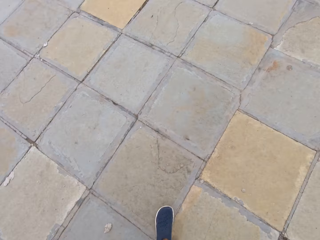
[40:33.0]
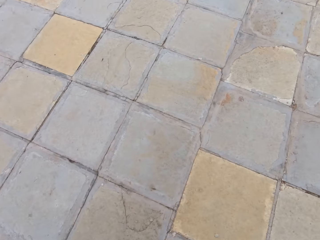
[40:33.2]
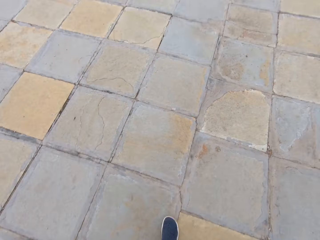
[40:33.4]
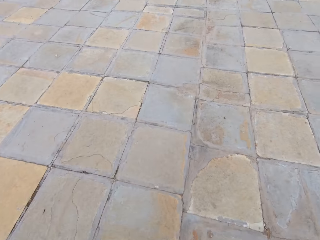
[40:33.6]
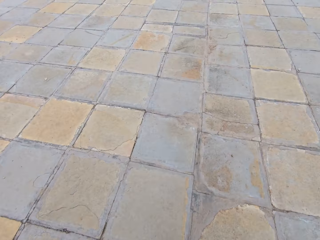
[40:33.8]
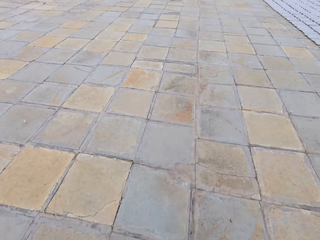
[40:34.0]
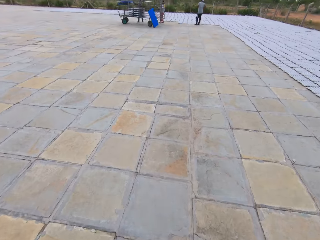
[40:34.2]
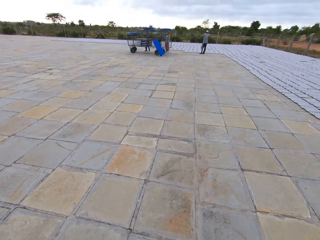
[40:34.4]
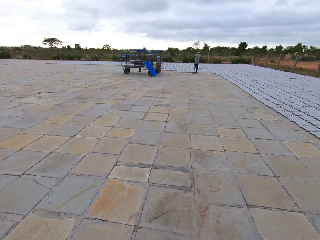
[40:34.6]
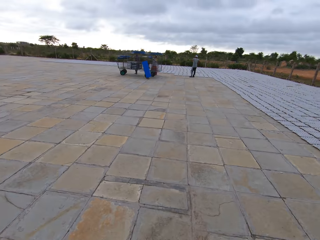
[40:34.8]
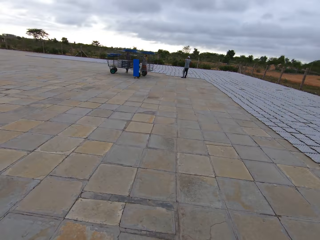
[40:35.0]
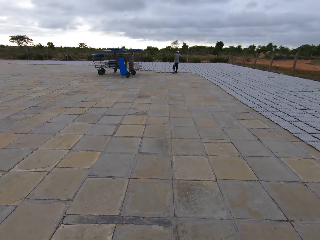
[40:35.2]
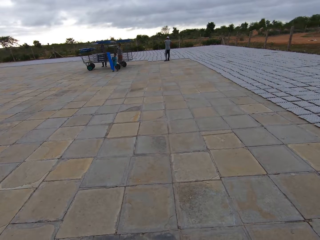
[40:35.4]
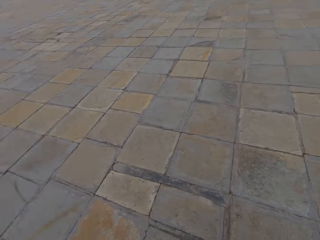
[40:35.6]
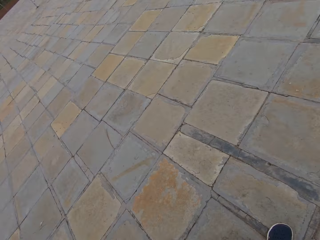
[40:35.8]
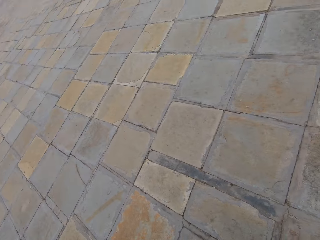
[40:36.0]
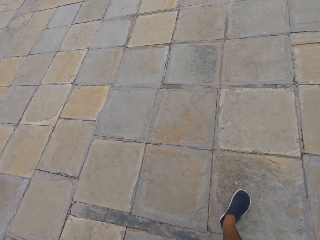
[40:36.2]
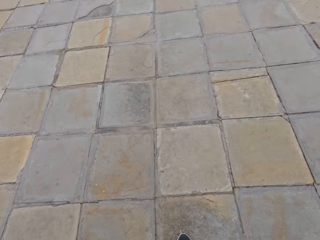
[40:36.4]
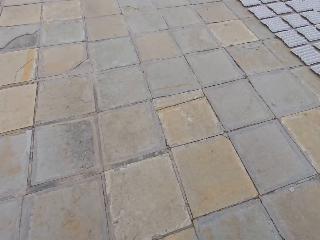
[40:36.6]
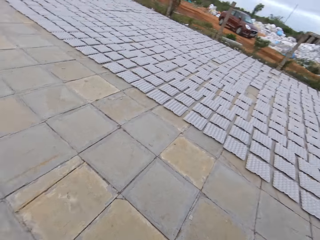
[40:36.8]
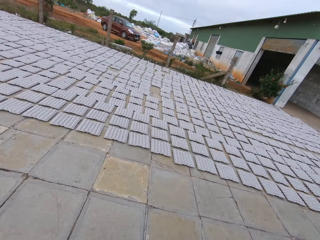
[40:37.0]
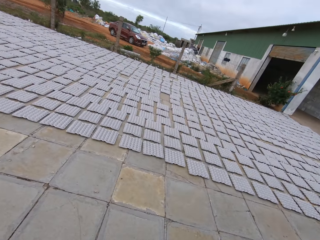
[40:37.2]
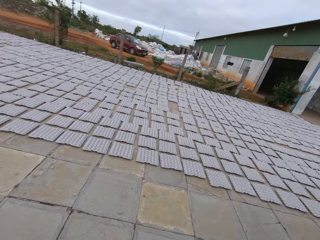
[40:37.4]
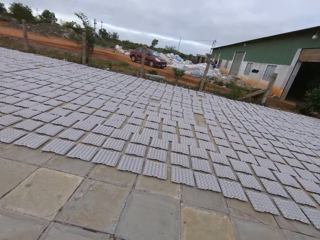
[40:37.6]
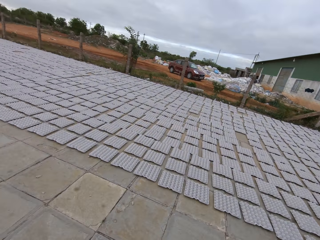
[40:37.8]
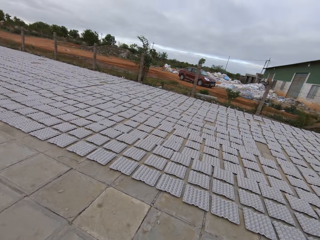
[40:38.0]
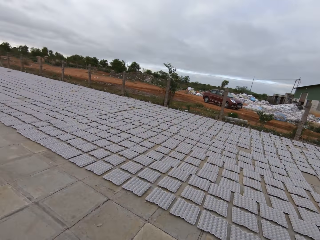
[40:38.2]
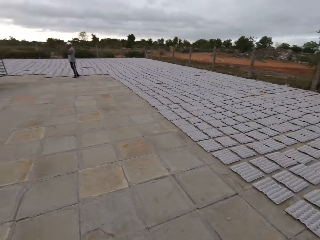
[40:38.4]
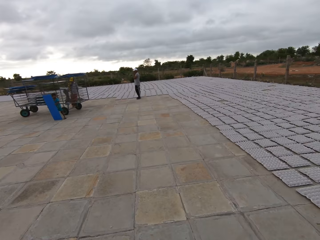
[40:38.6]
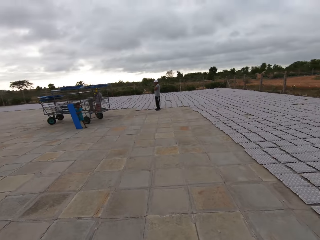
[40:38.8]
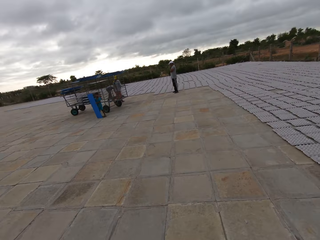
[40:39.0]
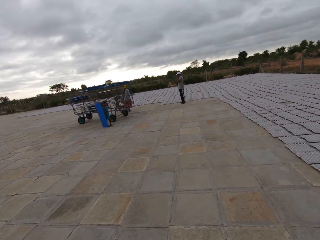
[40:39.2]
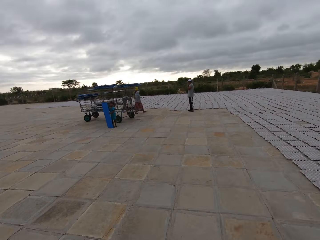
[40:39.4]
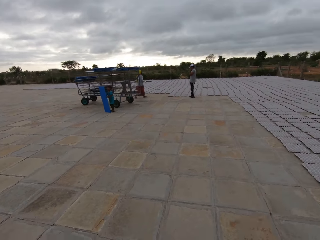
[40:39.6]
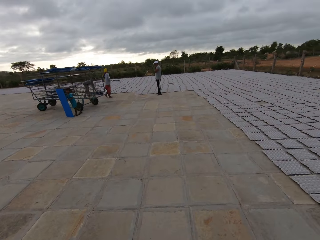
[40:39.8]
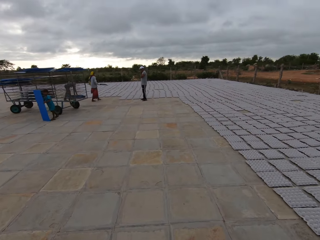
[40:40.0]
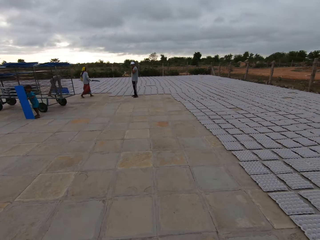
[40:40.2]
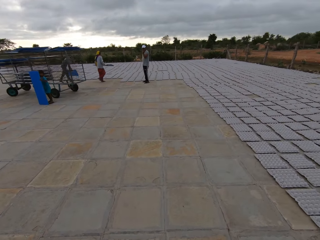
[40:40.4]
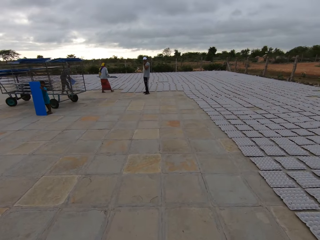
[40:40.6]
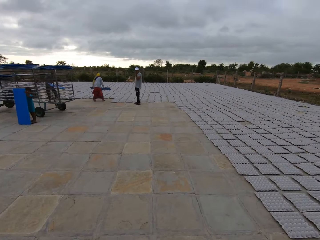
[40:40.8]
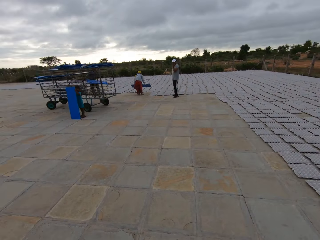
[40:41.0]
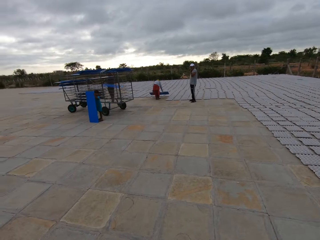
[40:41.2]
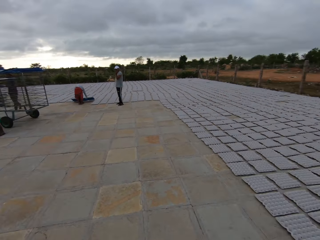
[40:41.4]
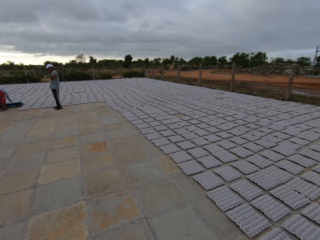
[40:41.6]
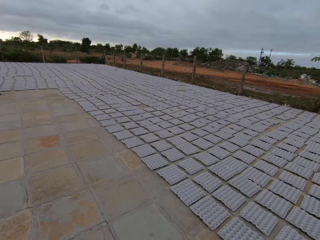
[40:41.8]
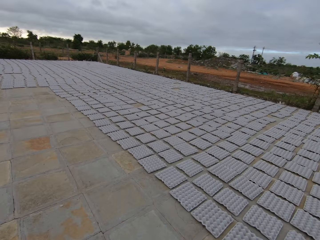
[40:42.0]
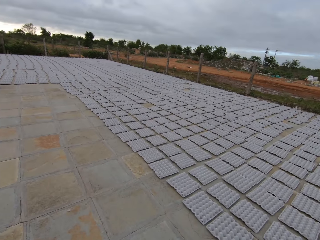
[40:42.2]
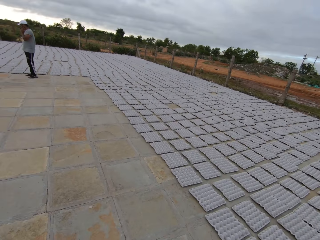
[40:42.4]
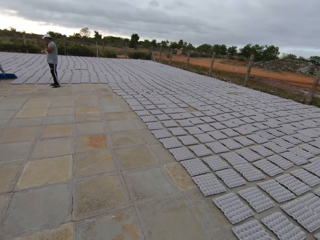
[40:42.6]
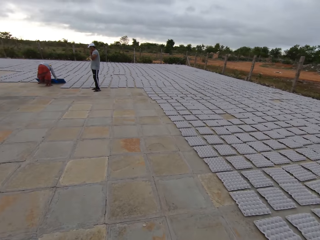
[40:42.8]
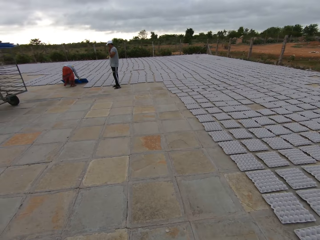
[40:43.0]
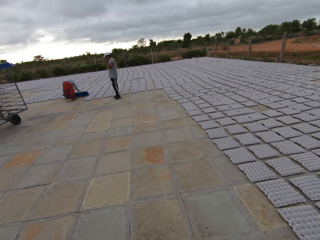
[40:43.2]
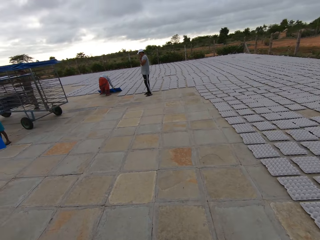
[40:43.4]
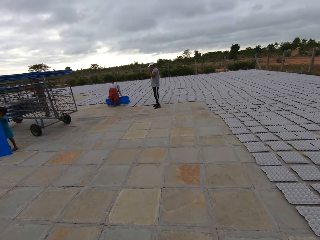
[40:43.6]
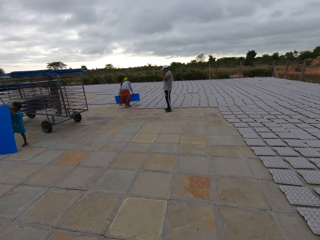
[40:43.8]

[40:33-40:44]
The camera wearer walks towards the man. A woman holds a board with both hands. The woman drops the board on the floor with both hands.

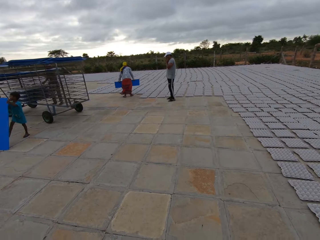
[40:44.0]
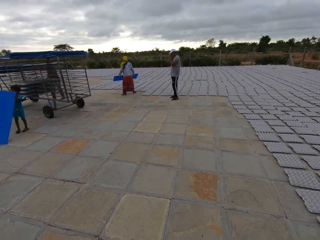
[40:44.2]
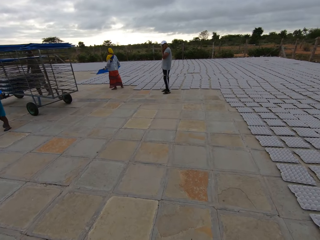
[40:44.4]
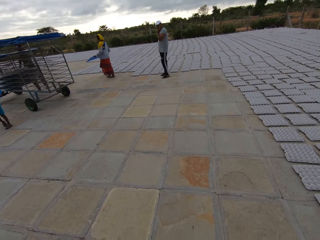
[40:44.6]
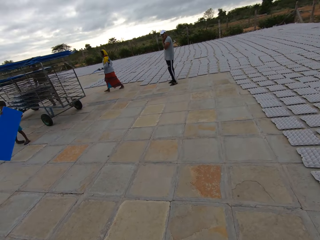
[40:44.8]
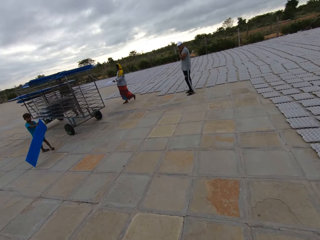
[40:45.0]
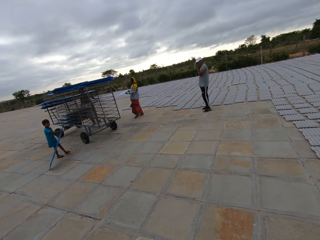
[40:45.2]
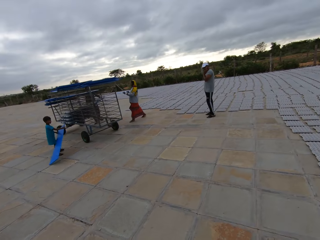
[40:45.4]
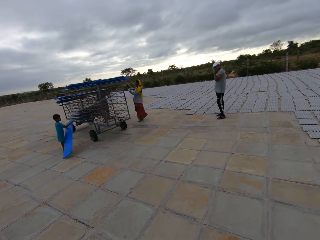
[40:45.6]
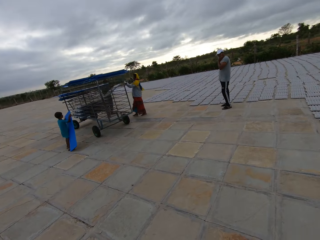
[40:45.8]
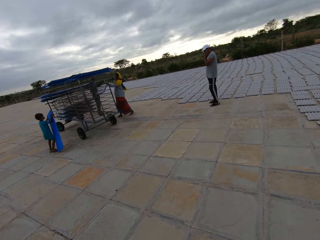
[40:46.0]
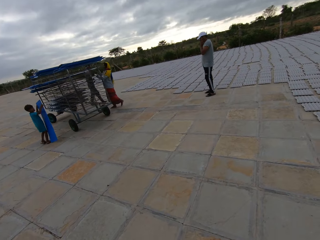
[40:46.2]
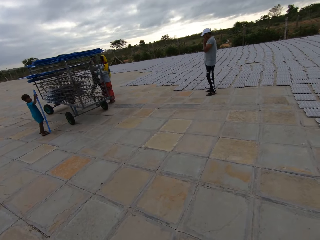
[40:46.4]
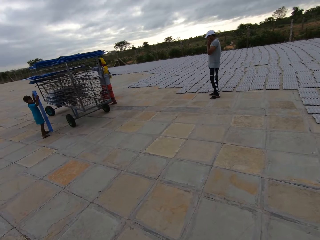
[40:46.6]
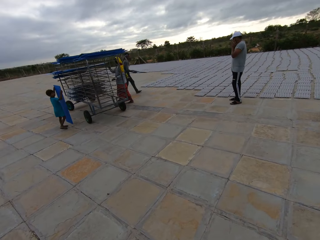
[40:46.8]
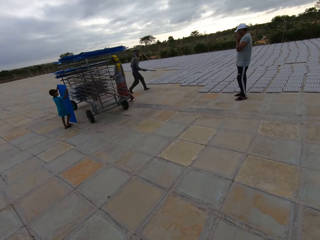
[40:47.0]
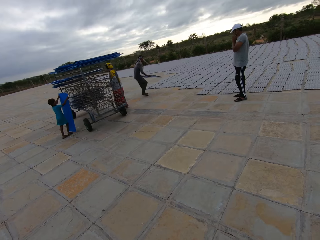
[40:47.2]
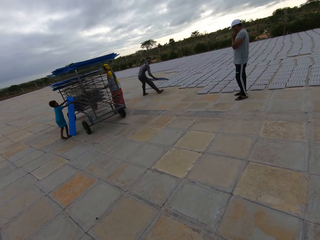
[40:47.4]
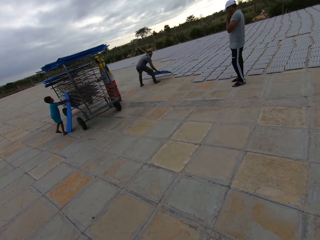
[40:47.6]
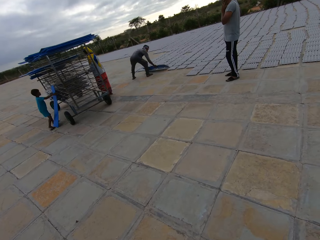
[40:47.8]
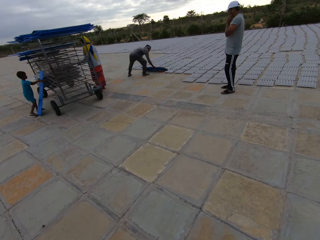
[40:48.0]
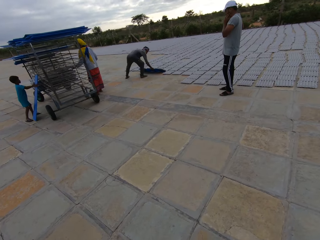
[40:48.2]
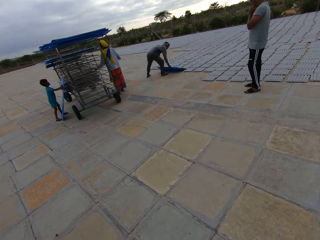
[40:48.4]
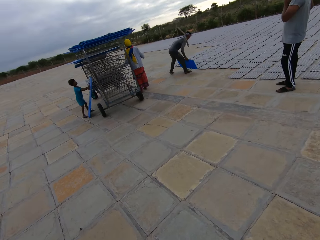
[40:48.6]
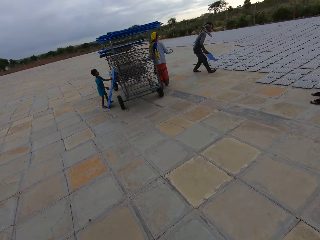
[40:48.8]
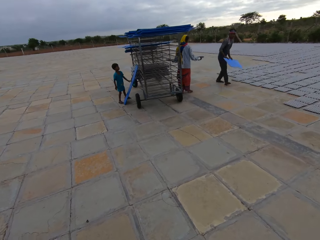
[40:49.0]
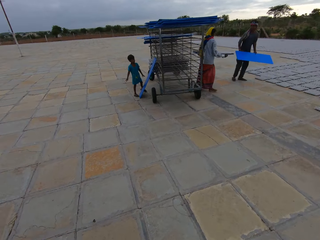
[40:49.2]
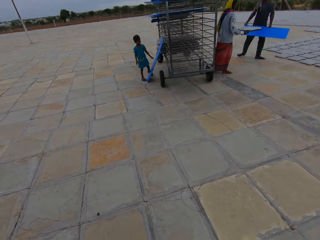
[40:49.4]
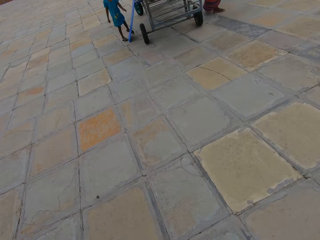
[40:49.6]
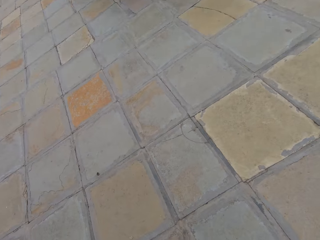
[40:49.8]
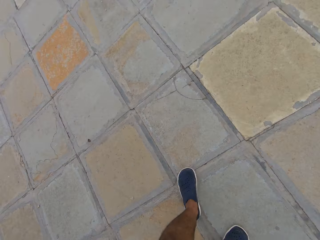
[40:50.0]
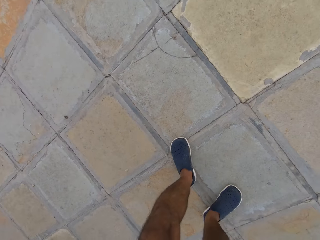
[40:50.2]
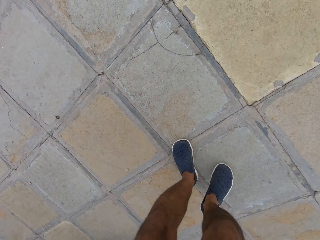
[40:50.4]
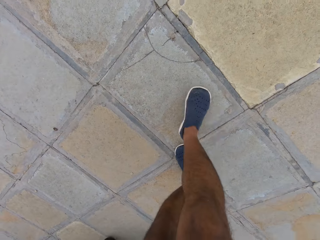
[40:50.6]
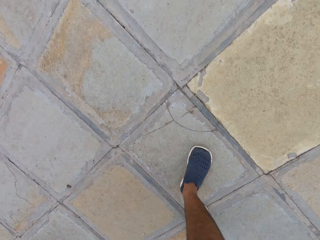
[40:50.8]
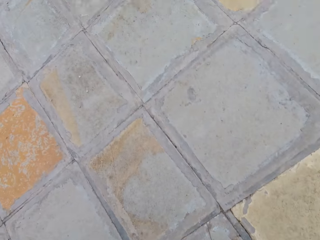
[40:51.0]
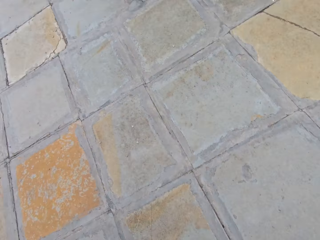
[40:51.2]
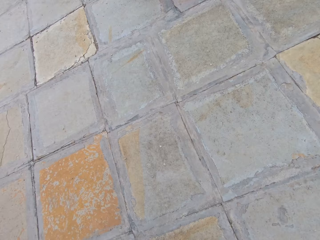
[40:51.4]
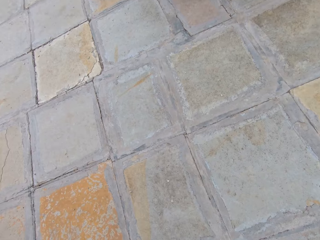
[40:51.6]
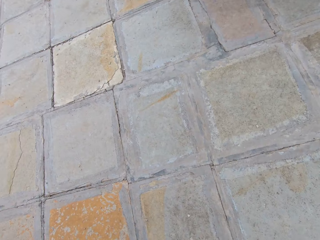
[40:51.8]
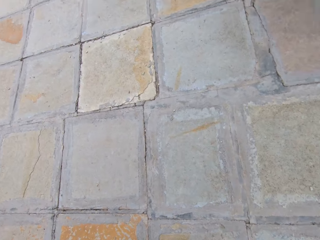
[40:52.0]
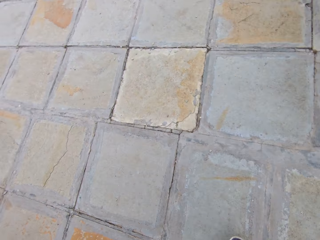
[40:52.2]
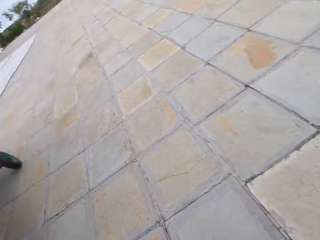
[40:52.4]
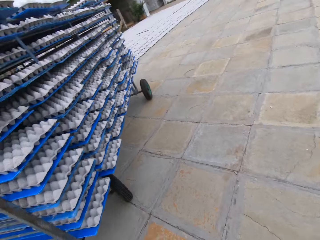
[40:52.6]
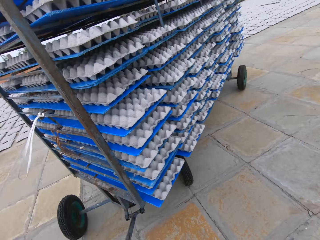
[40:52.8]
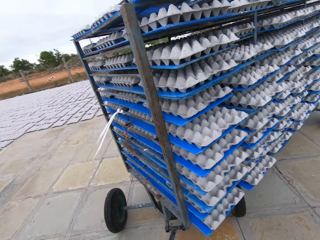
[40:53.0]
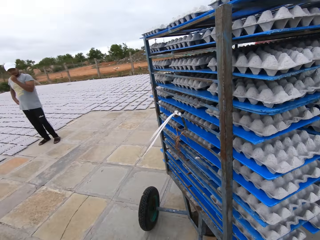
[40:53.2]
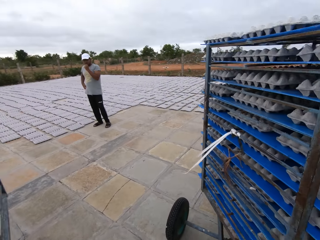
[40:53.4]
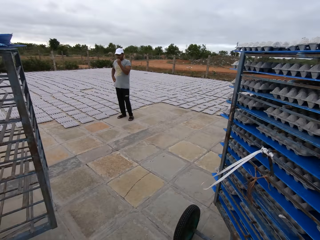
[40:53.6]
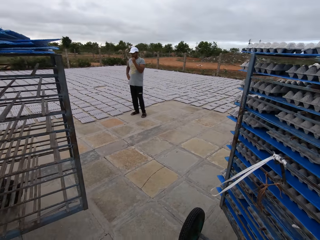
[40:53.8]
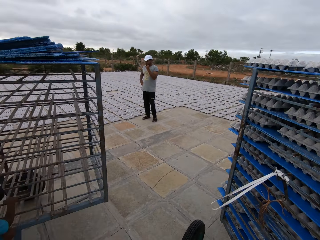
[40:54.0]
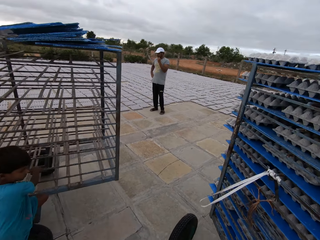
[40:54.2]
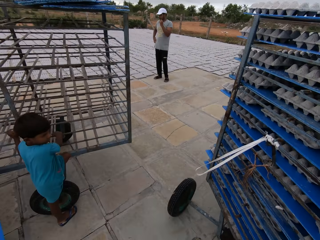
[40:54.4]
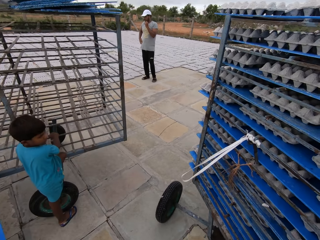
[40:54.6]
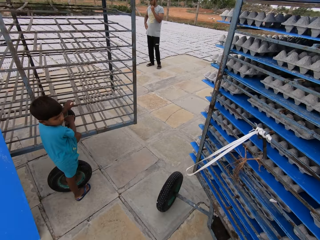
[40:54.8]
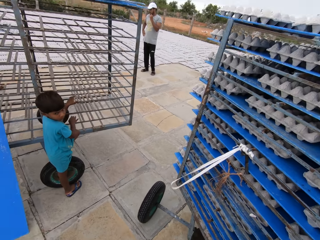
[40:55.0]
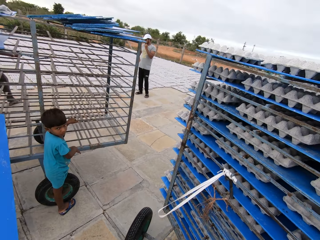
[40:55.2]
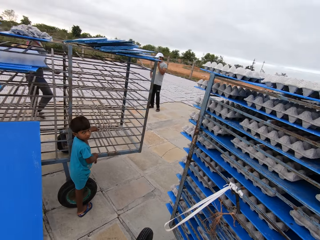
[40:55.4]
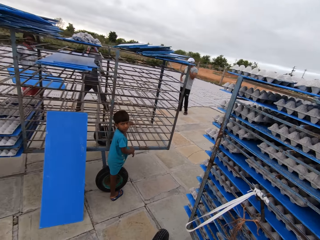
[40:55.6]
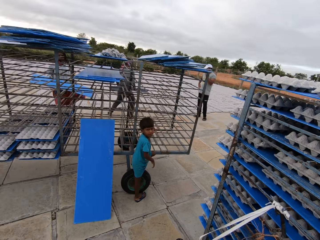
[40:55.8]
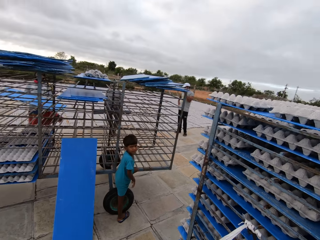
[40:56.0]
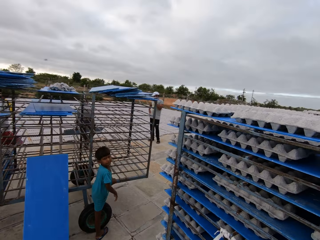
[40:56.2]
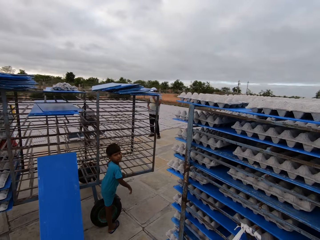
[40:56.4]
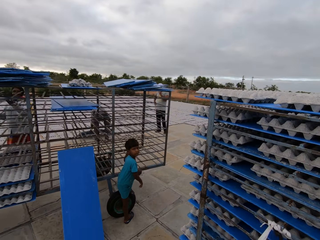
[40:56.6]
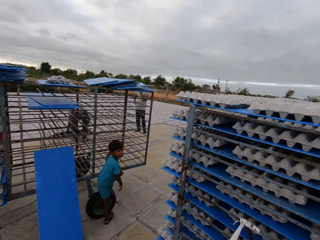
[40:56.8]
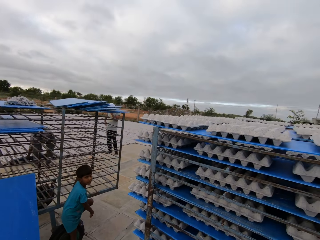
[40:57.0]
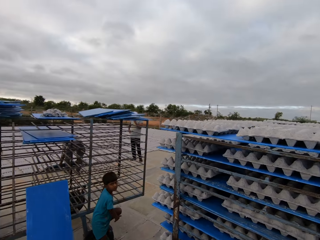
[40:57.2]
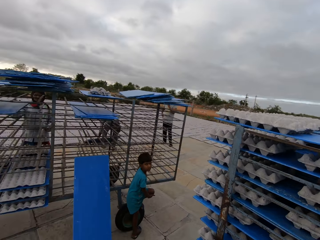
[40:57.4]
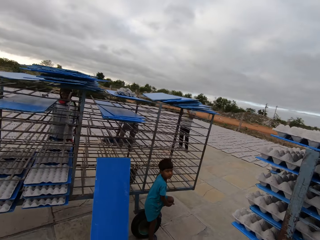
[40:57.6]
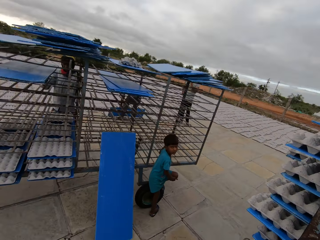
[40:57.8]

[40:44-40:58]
The woman holds the board with both hands and walks to a rack. A boy pulls a plastic sheet on the floor with both hands. A man carries a plastic sheet from the rack with both hands. Another woman drops the plastic sheet in the rack with both hands. The boy drops the plastic sheet beside the rack on the floor with both hands. The man places the plastic sheet on the floor with both hands. The other woman carries a plastic sheet from the rack with both hands. The camera wearer moves a rack on the floor with both hands. They look at a cart. The boy holds the rack with both hands. The boy holds the rack with his left hand. The man places a plastic sheet on the floor with both hands. The other woman drops a plastic sheet on the rack with both hands.
